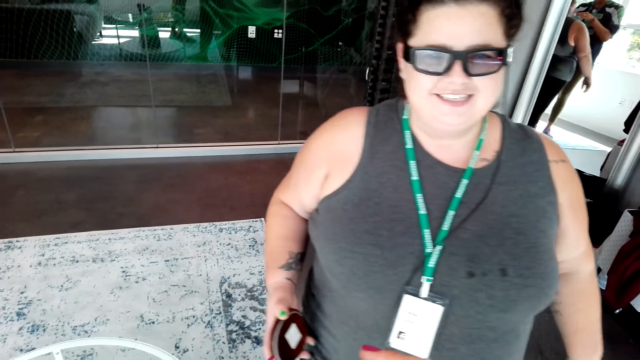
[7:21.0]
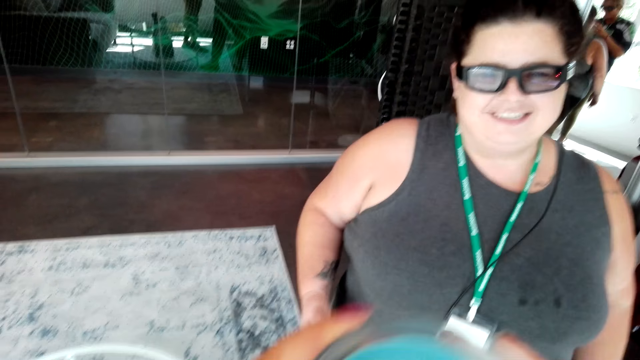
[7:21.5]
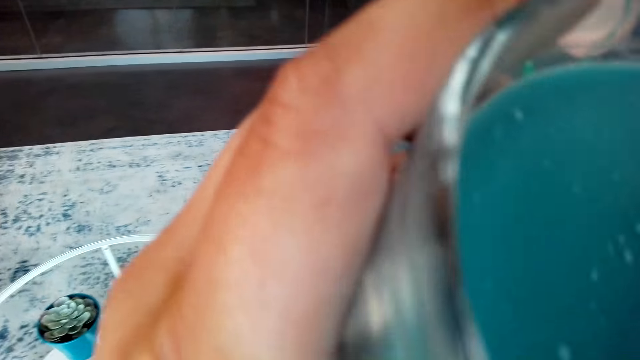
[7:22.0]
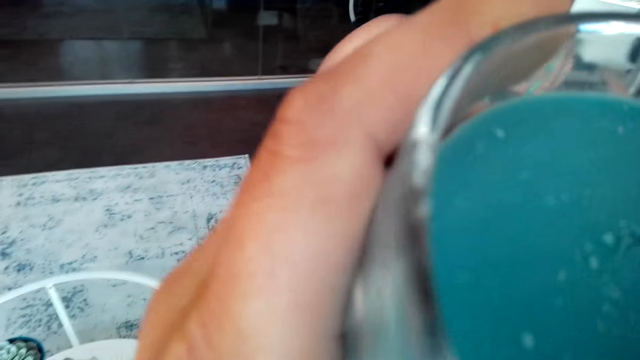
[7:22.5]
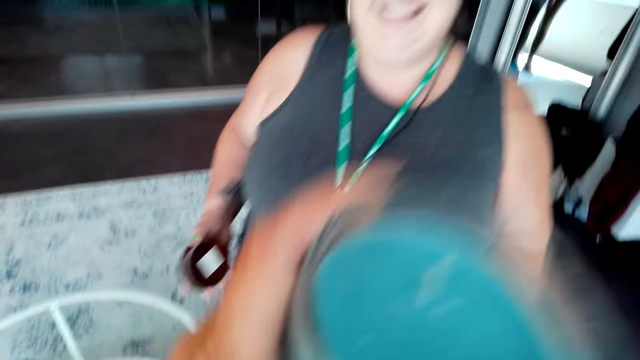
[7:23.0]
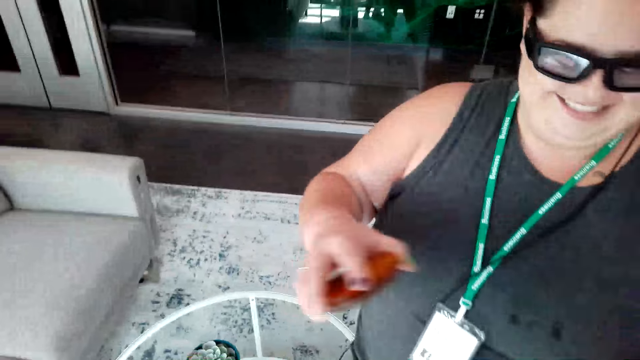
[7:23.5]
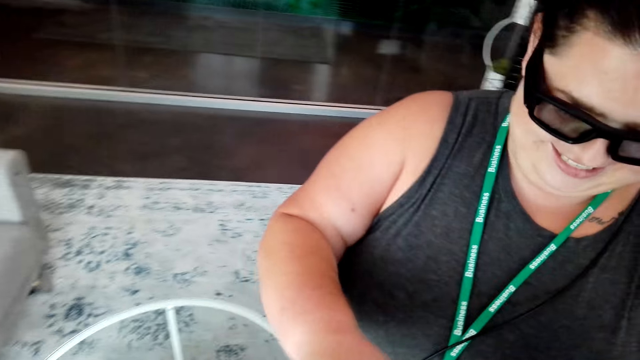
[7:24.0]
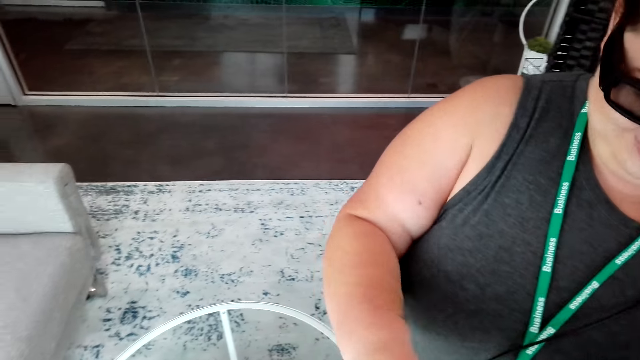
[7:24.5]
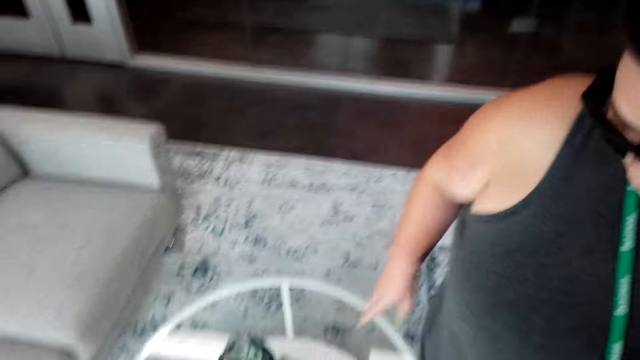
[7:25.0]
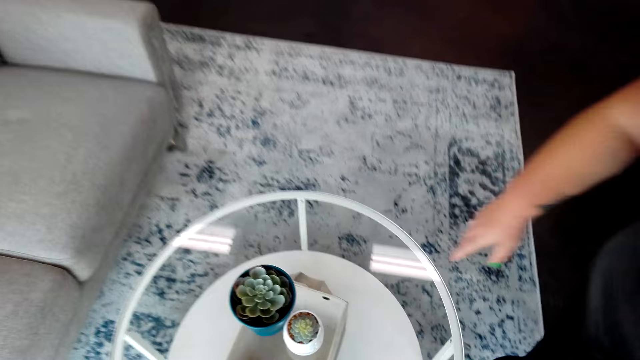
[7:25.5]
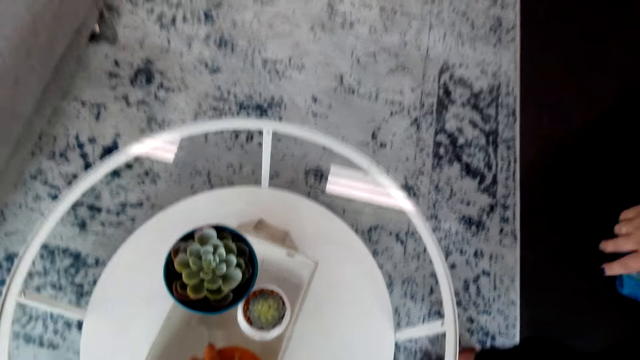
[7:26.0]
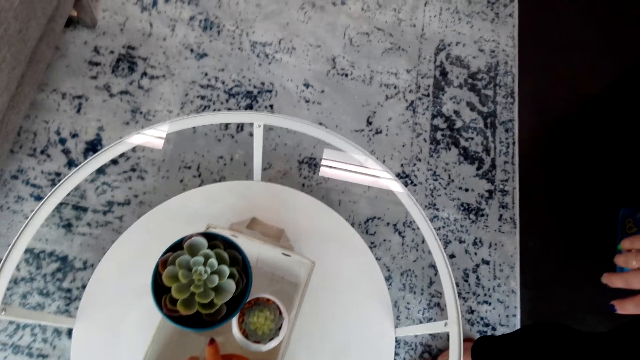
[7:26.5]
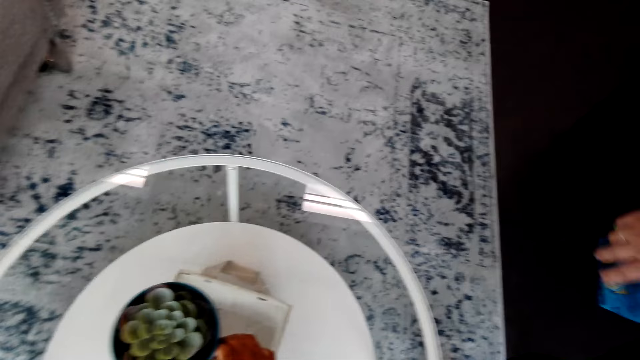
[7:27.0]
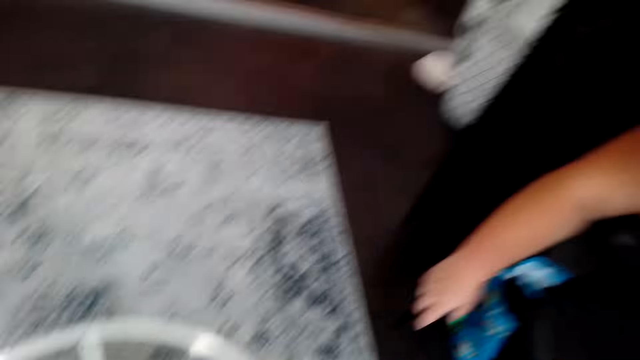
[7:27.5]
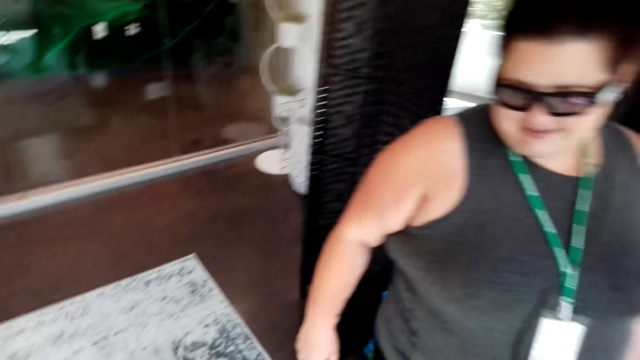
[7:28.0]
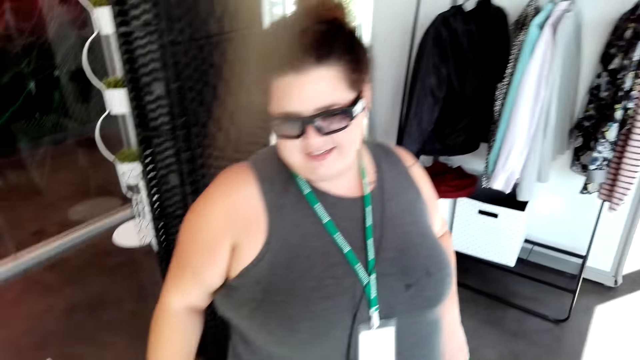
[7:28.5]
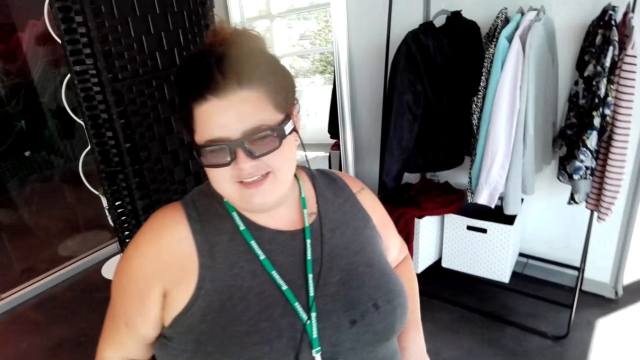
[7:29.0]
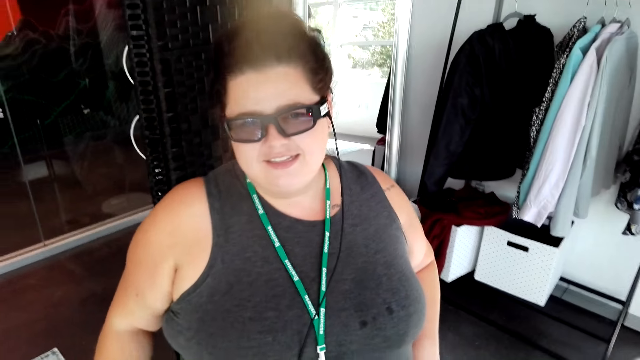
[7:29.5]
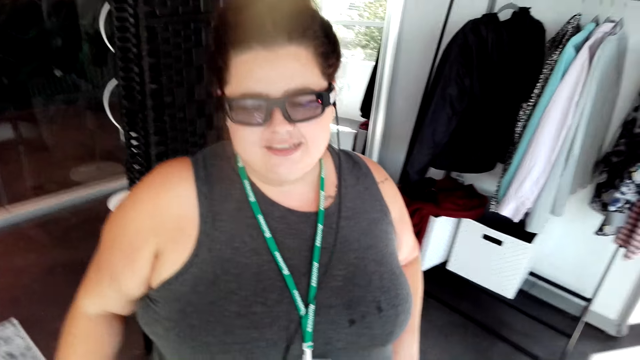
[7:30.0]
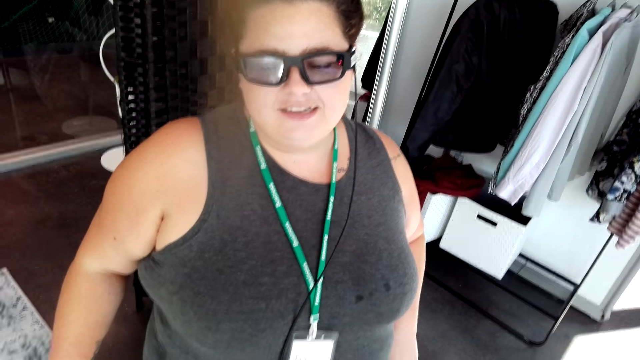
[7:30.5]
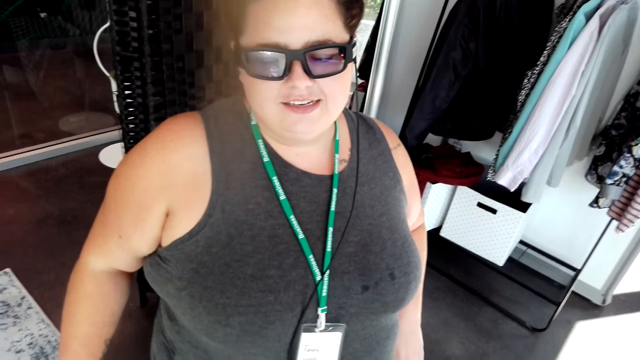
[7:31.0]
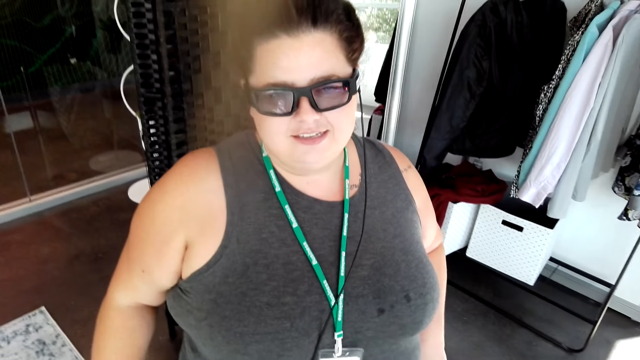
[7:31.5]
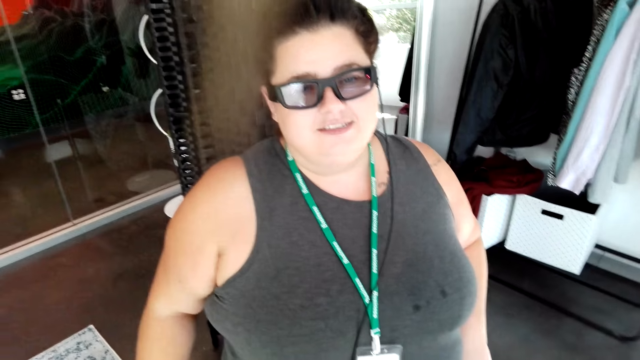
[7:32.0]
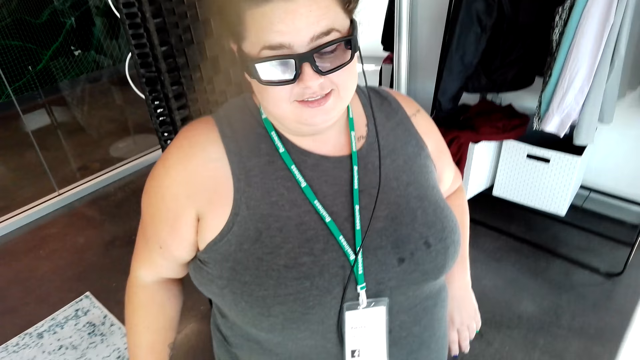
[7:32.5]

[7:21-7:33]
A woman converses with the camera wearer in the room. The camera wearer smells the candle. They give the oil to the woman. The woman closes the container of the oil with the lid. The woman puts the hair oil on the table. The camera wearer places the candle on the coffee table. They pick up a plant from the coffee table. The woman converses with the camera wearer in the room.

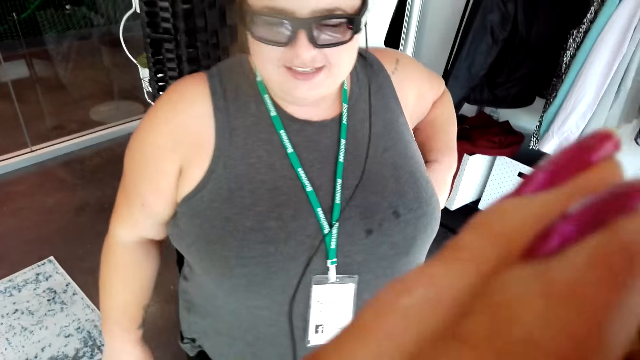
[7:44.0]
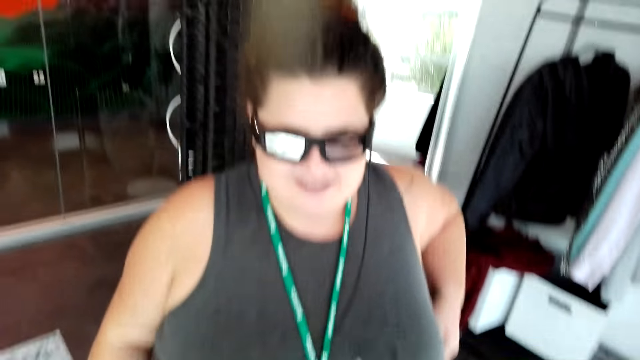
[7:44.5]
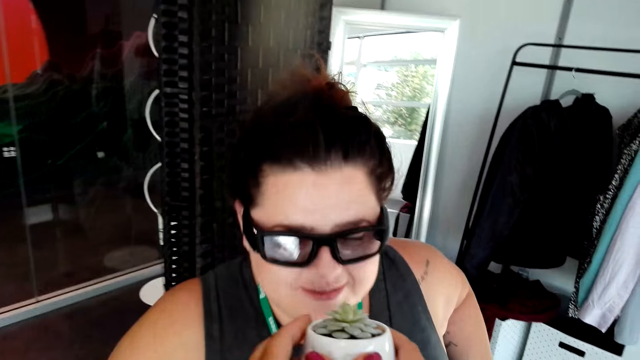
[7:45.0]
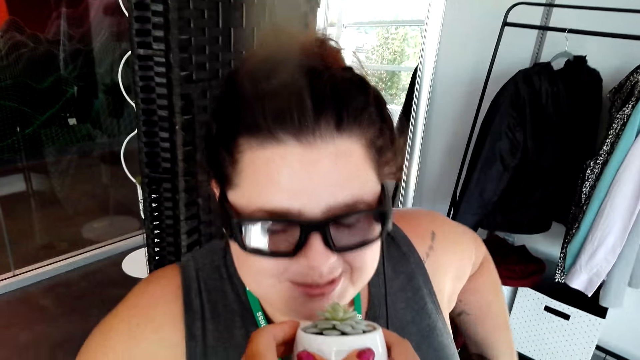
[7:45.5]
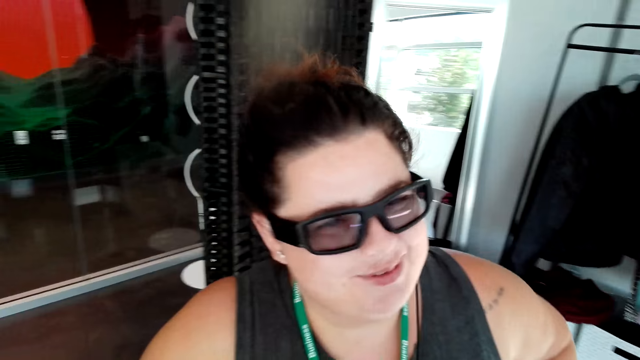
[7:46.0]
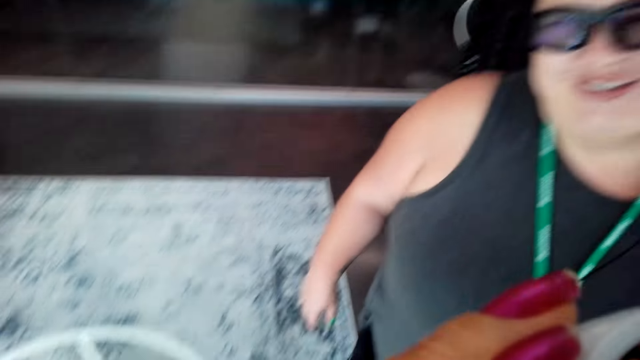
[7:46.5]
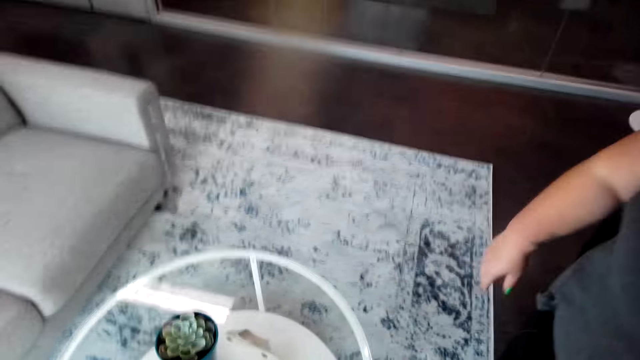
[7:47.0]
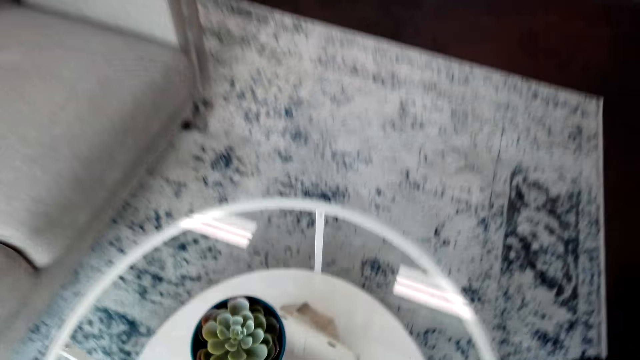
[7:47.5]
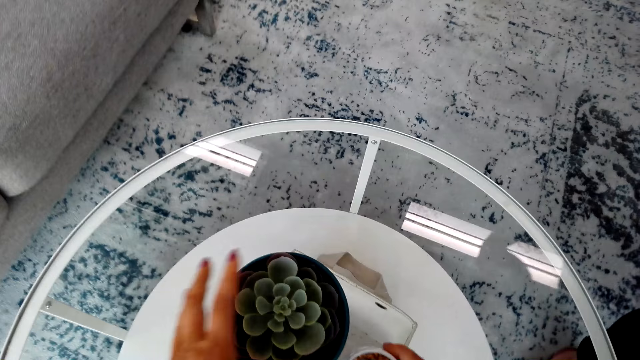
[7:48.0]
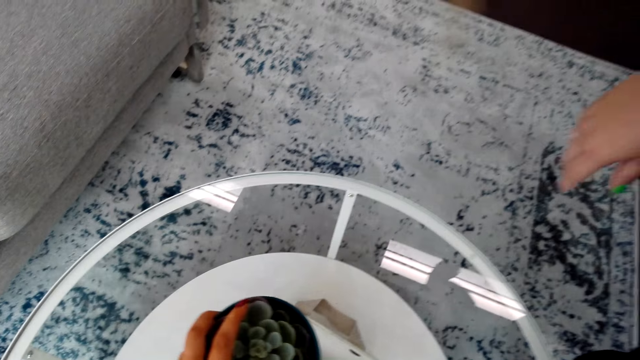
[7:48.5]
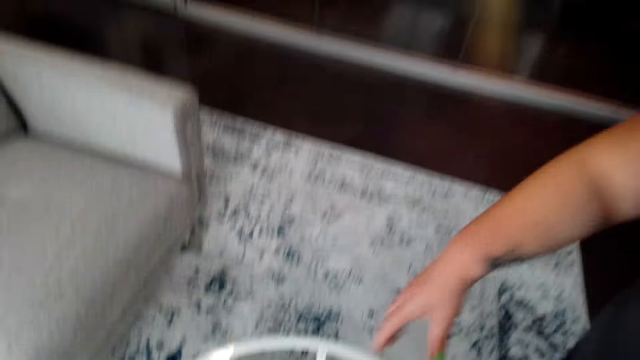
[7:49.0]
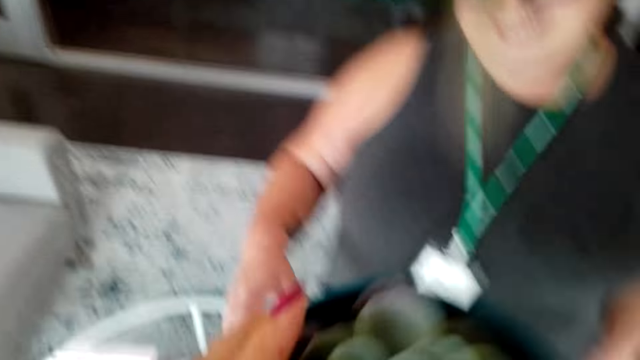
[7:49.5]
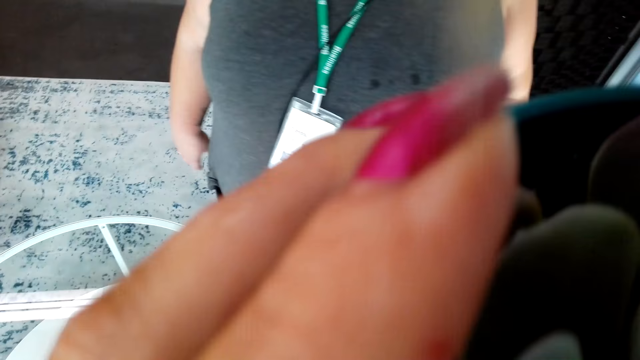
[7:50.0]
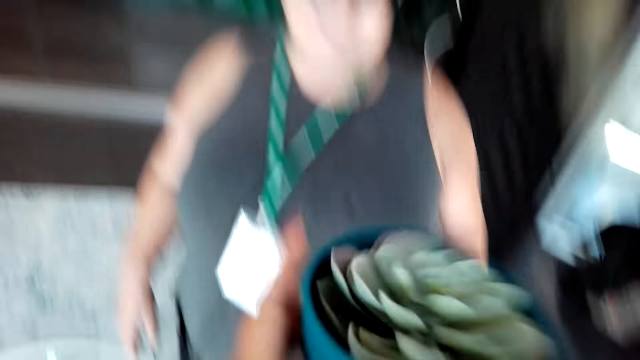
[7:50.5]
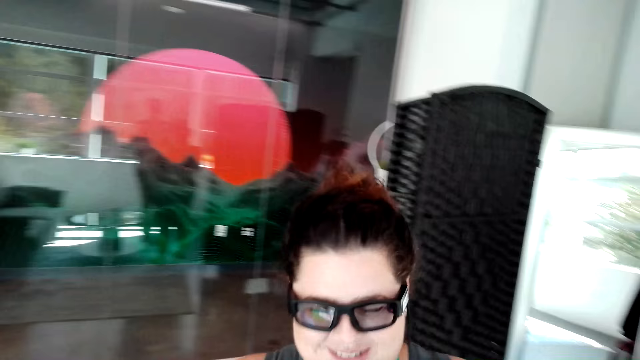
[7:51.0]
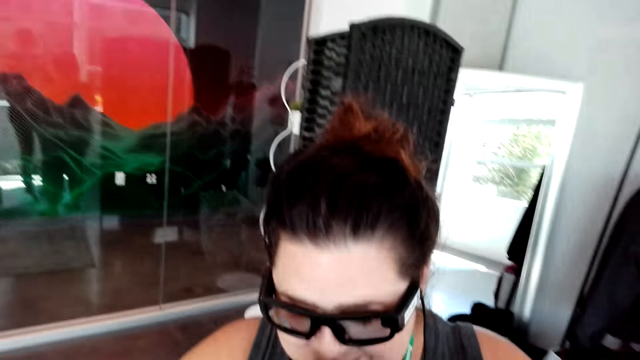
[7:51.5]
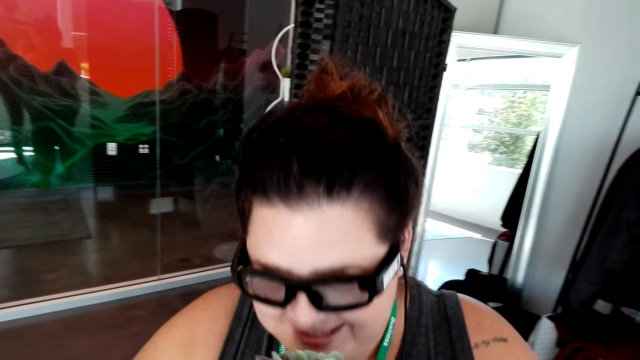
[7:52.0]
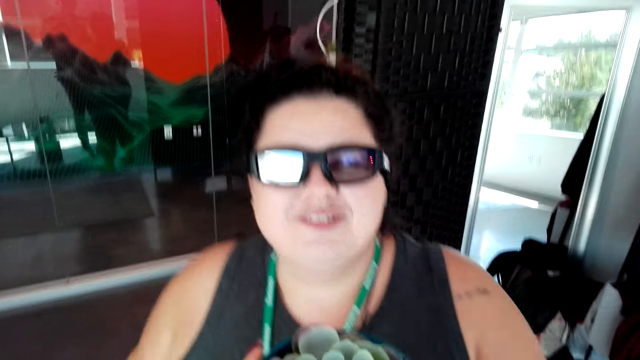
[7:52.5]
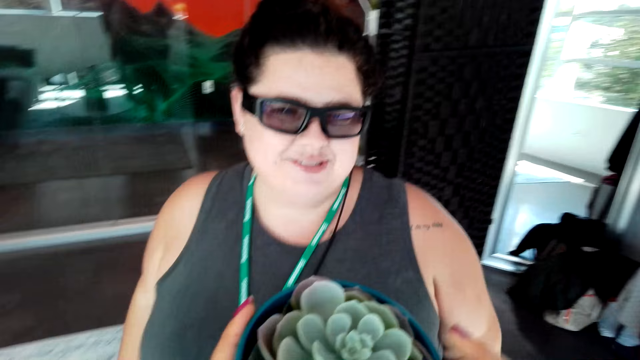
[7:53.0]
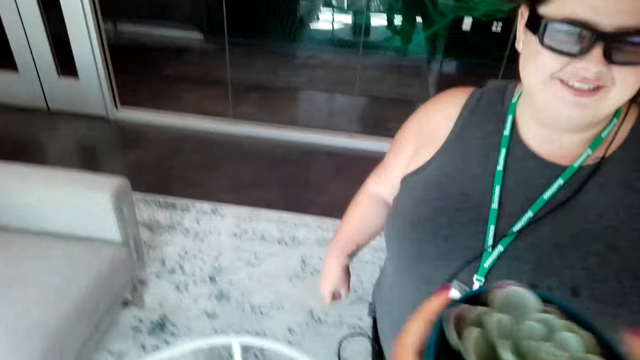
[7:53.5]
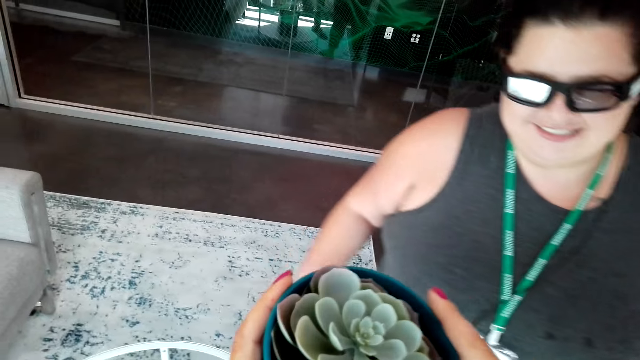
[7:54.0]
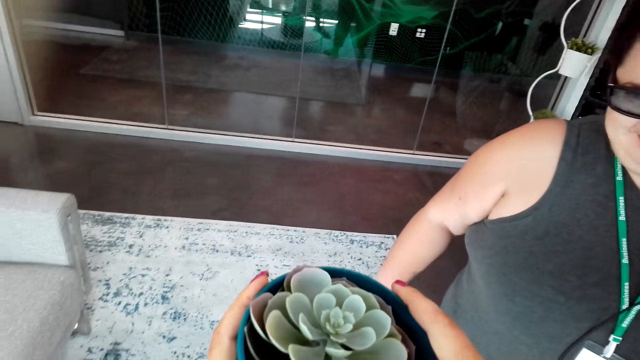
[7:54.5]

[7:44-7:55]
A woman smells the plant. The camera wearer picks up a plant or flower pot from the coffee table. They smell the plant. They give the flower pot to the woman. The woman smells the plant.
